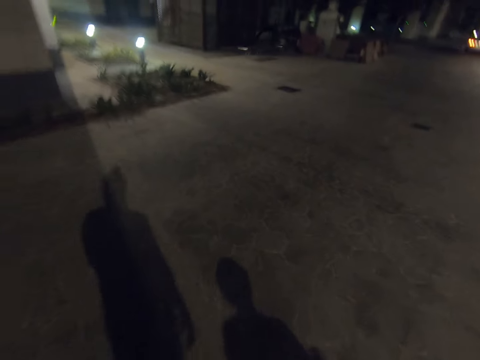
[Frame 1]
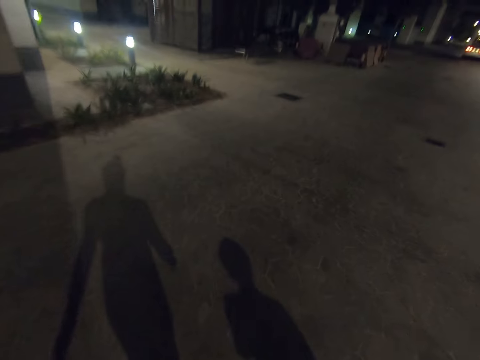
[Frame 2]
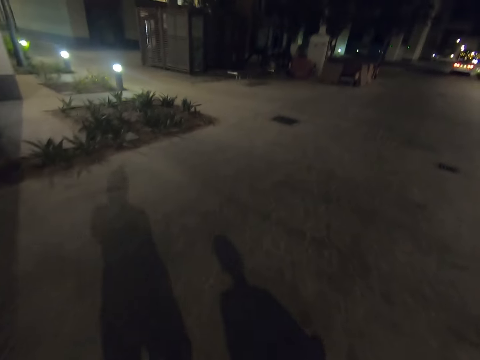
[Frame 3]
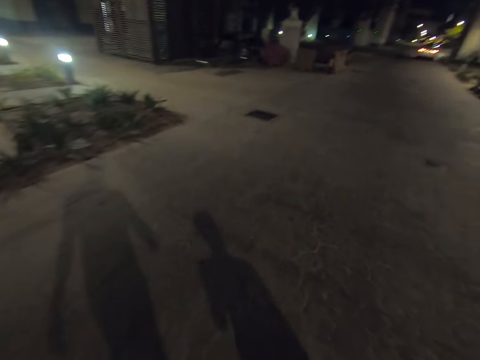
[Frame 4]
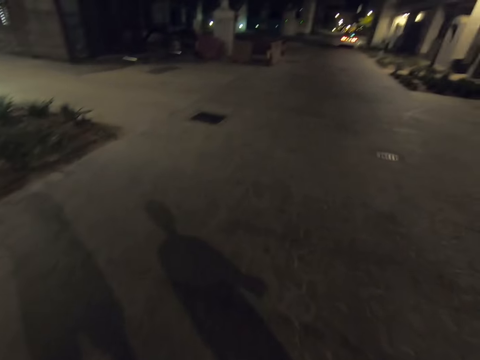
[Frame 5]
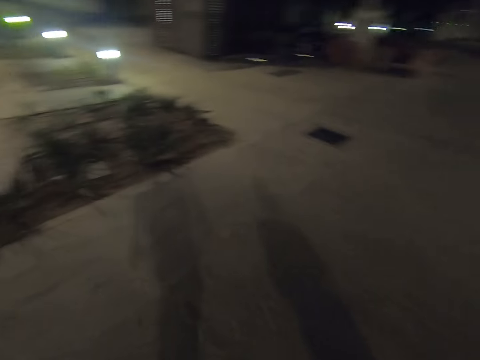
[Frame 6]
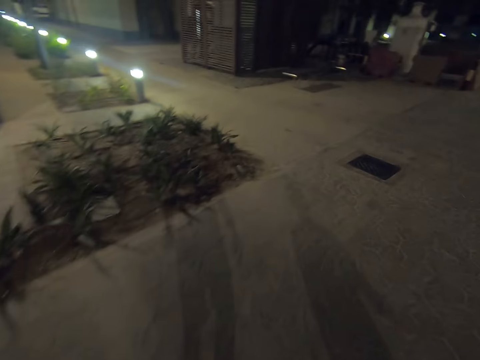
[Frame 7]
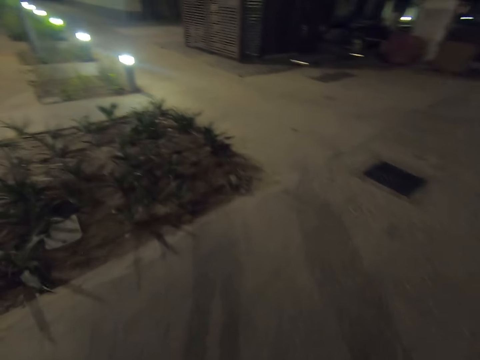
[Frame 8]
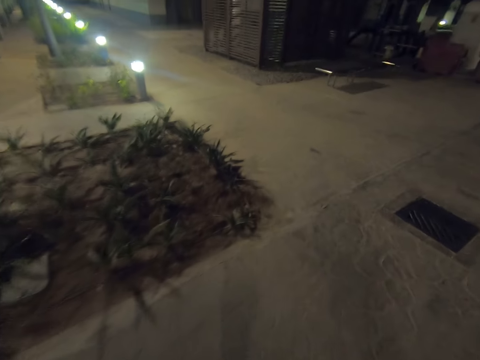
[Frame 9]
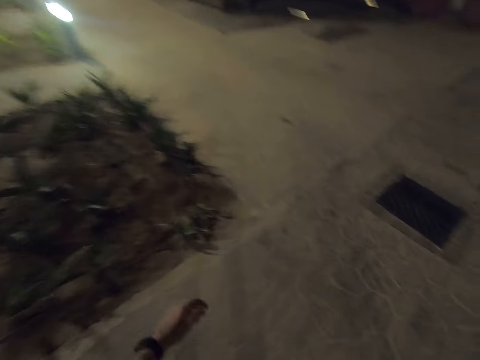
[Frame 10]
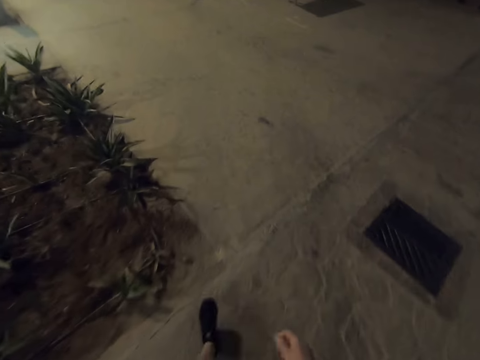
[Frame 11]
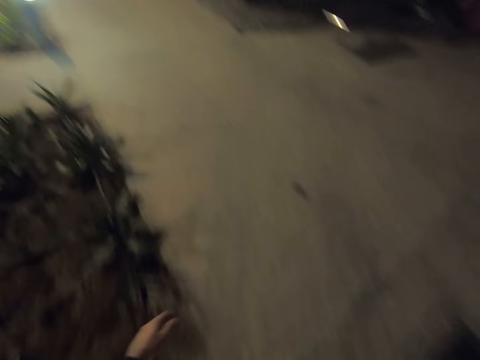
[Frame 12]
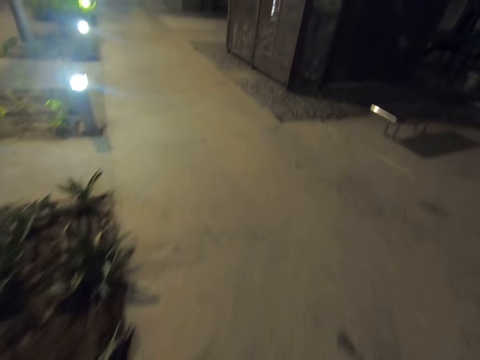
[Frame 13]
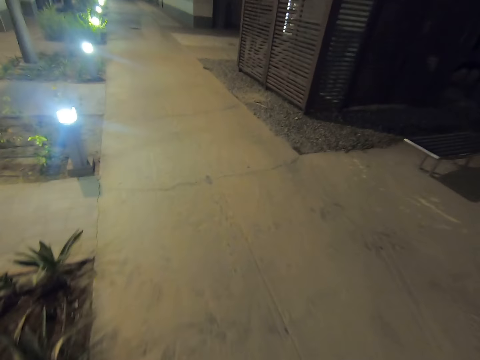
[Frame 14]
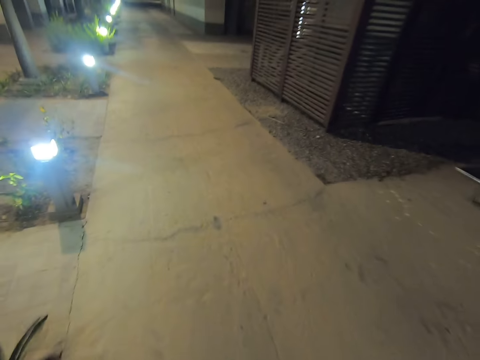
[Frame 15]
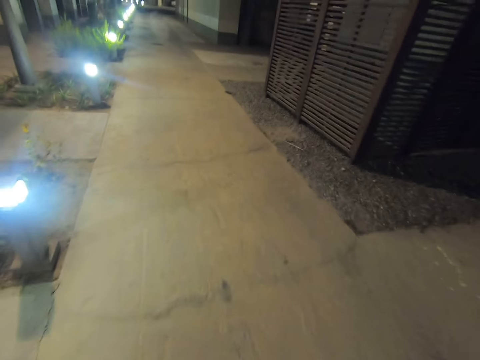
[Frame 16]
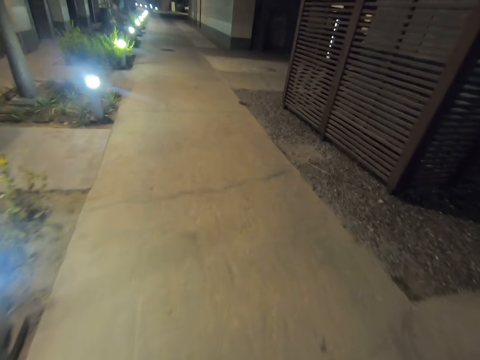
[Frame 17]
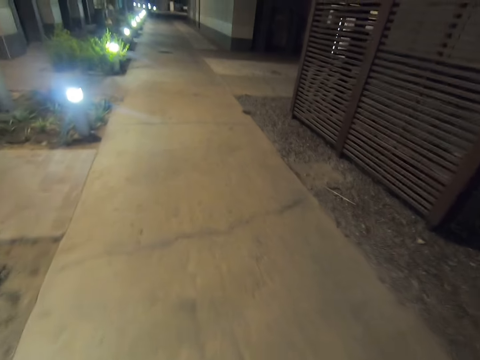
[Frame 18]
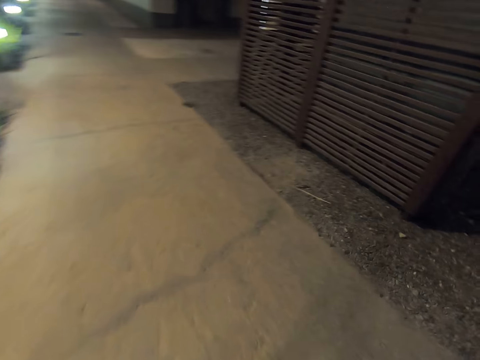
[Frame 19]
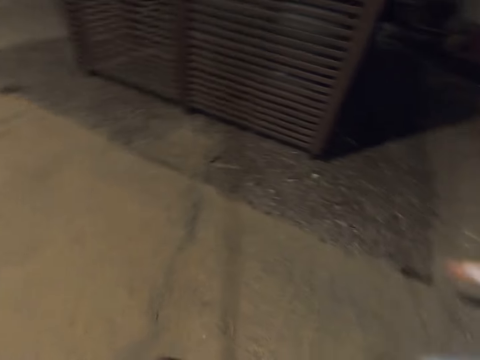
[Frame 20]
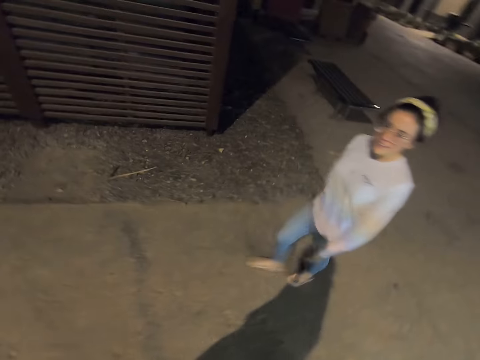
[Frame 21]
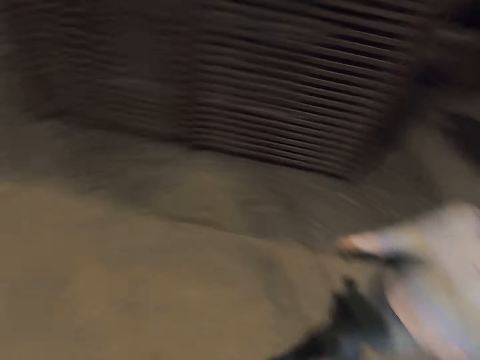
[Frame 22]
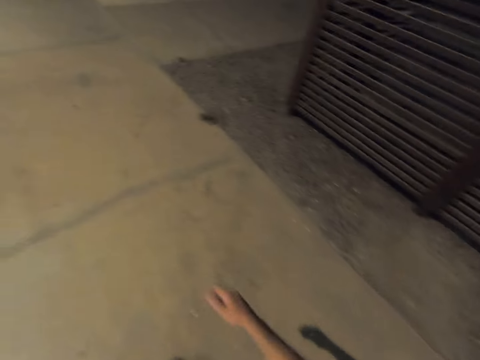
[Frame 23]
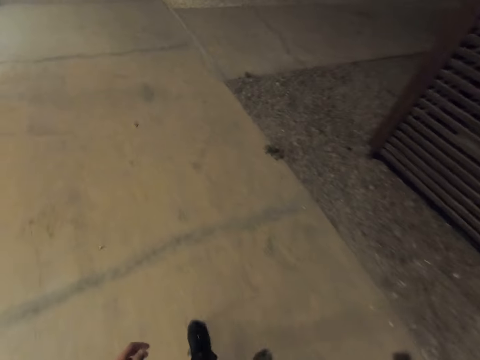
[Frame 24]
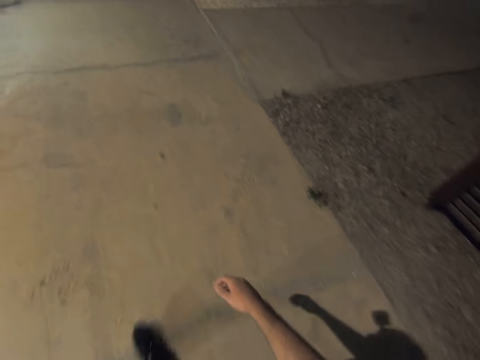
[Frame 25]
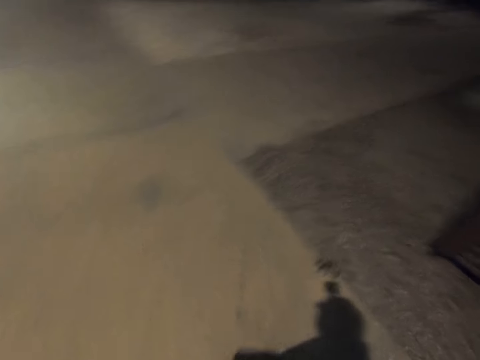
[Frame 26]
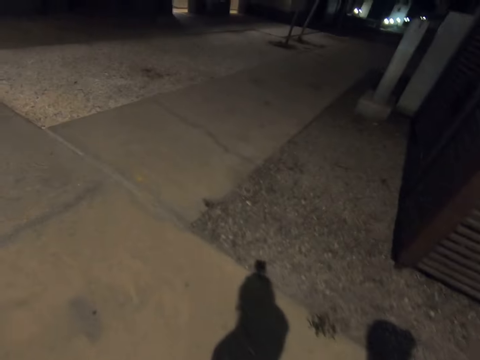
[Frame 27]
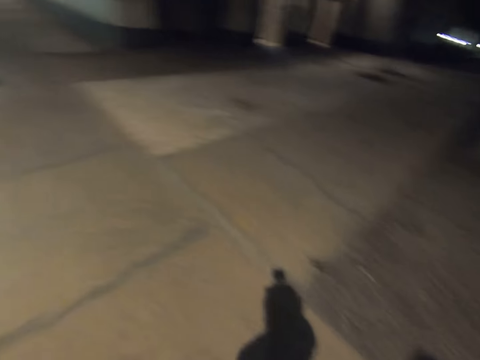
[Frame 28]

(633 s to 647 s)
A person walks around the street.

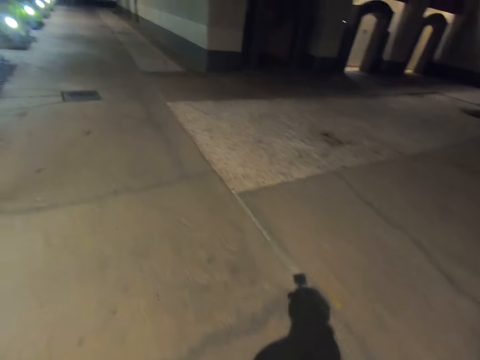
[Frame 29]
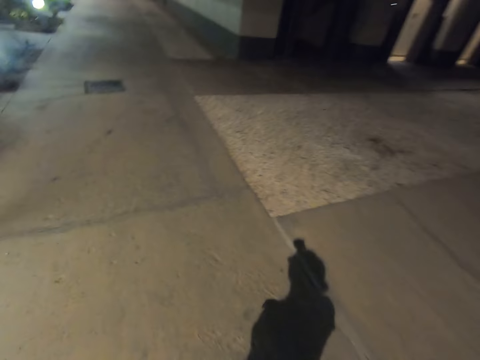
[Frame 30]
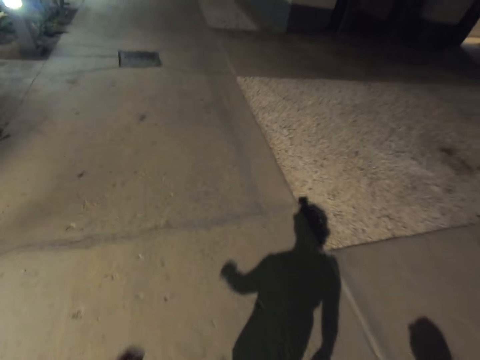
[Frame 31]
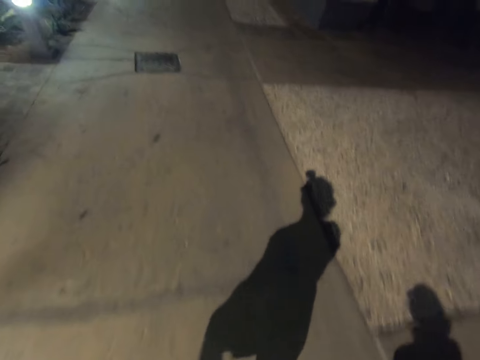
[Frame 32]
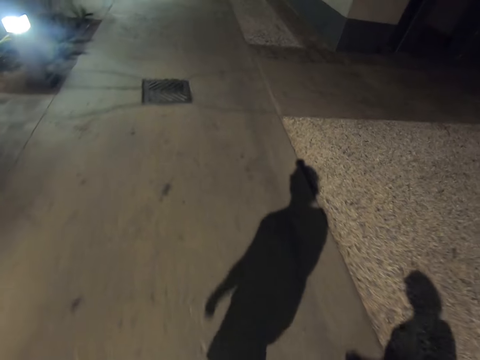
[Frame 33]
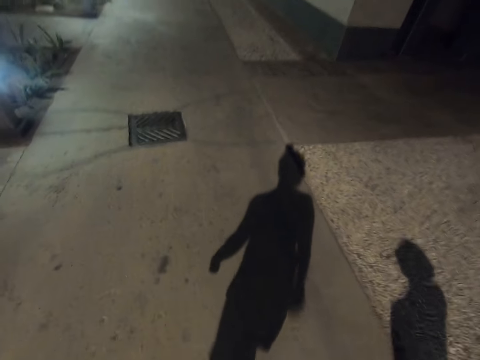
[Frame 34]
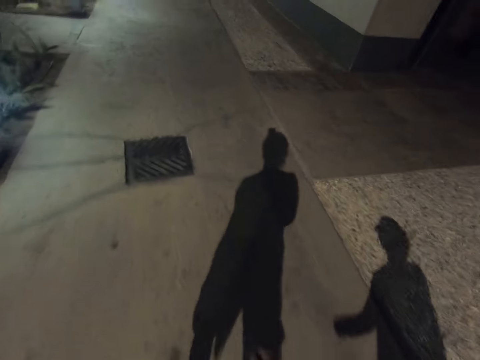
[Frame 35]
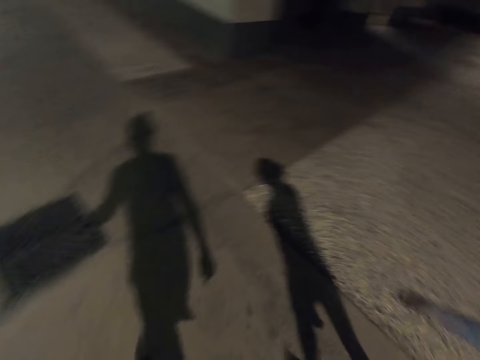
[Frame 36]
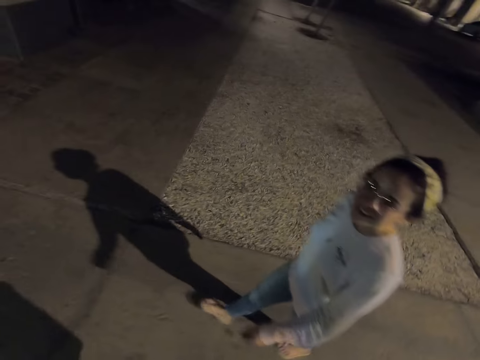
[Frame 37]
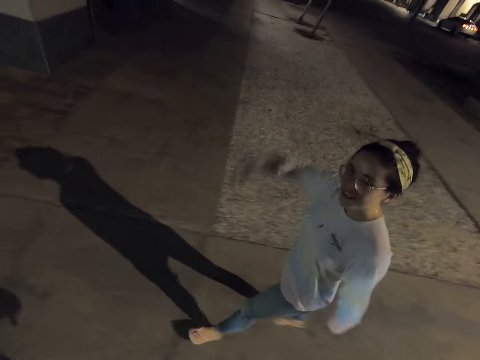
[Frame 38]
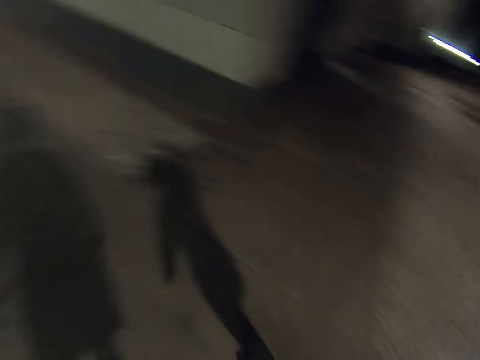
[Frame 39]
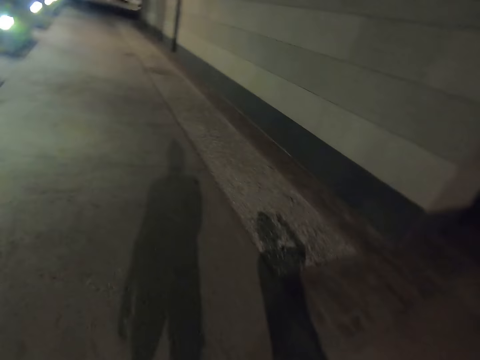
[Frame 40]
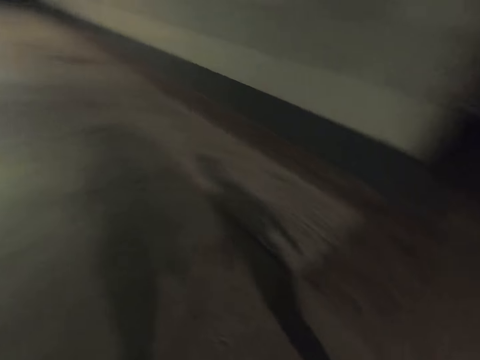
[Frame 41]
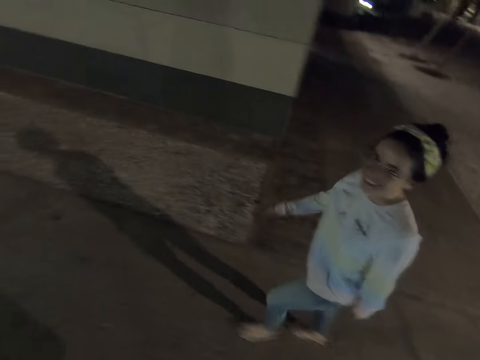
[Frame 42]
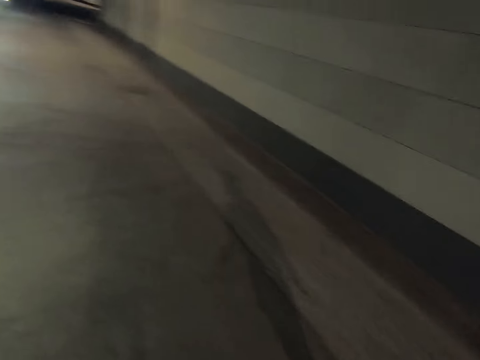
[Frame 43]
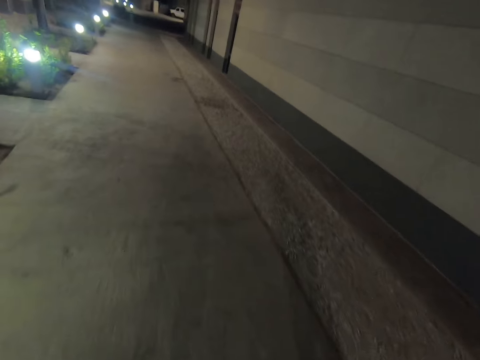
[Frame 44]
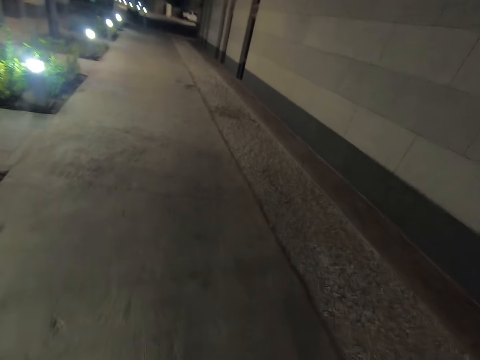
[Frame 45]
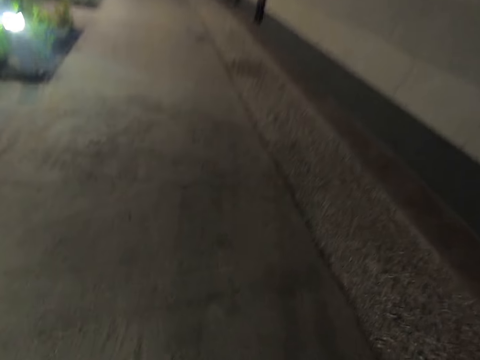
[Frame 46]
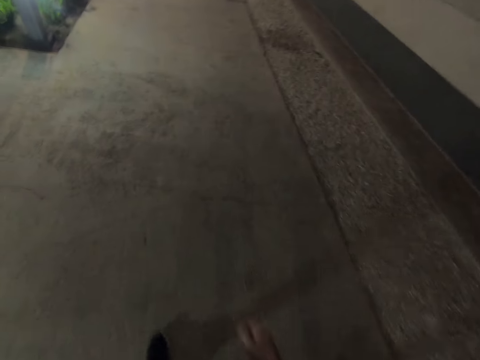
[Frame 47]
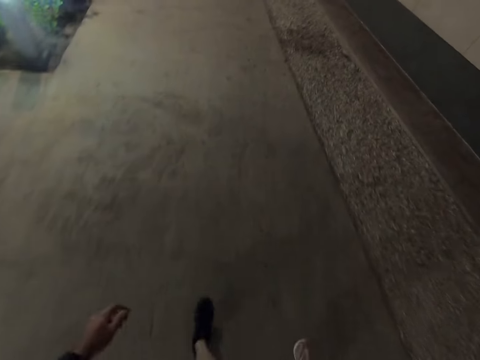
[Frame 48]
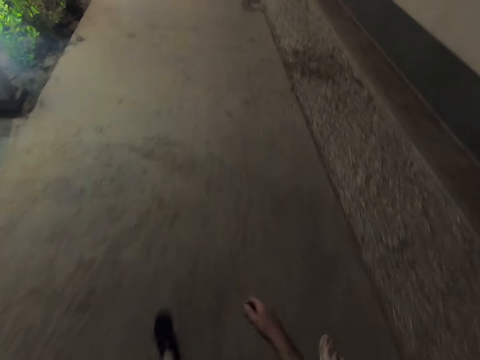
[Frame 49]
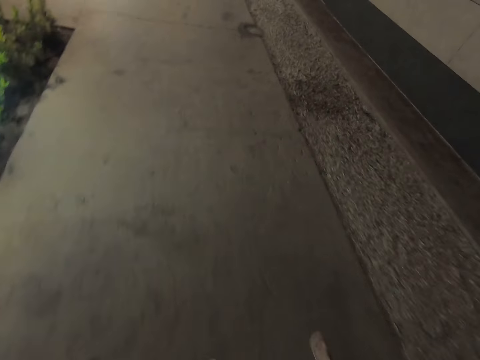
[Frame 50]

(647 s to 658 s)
A person raises hand.
